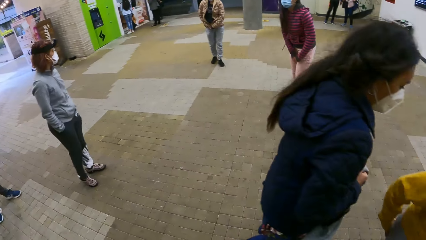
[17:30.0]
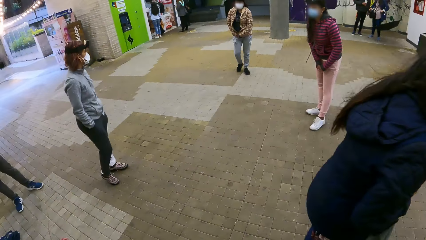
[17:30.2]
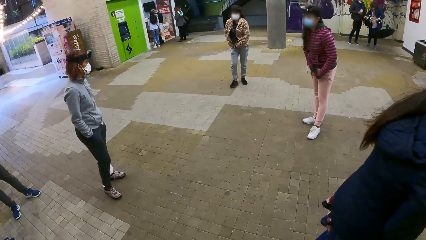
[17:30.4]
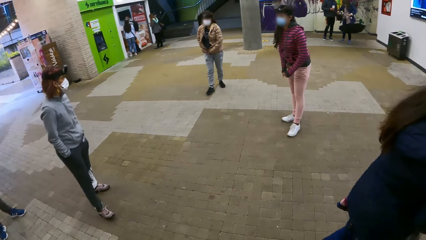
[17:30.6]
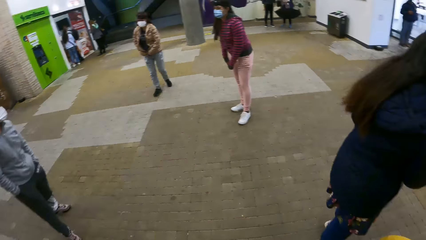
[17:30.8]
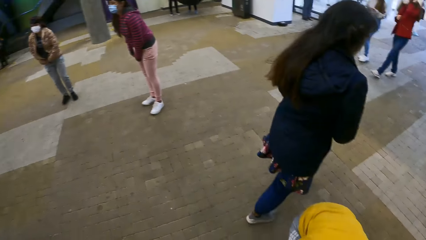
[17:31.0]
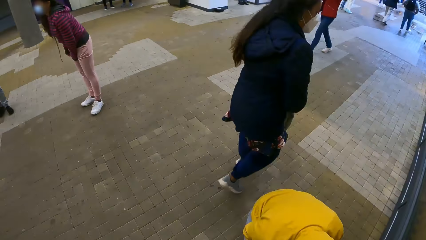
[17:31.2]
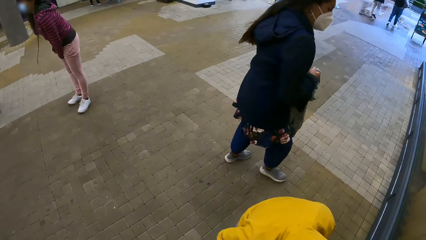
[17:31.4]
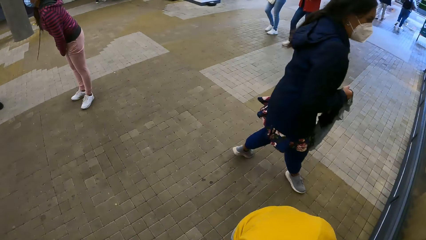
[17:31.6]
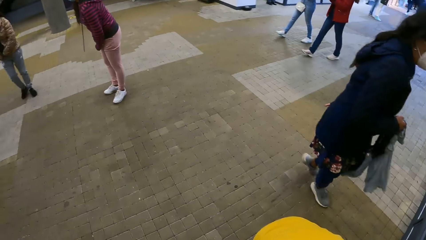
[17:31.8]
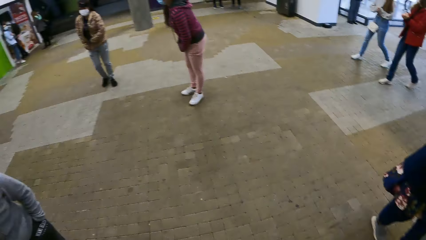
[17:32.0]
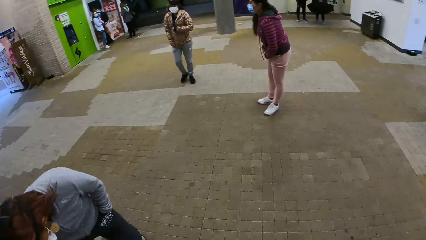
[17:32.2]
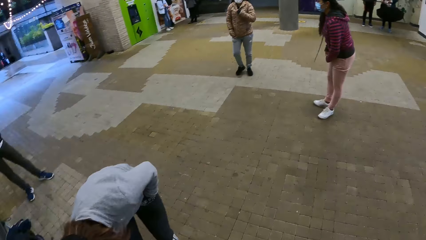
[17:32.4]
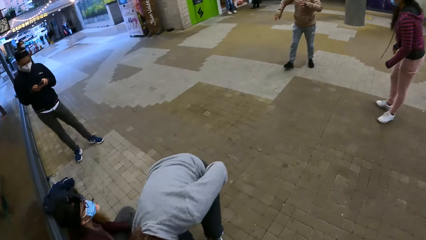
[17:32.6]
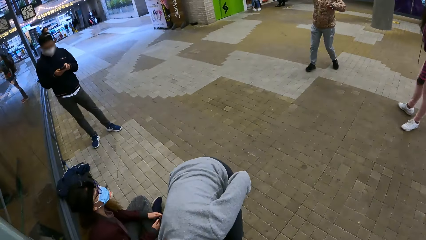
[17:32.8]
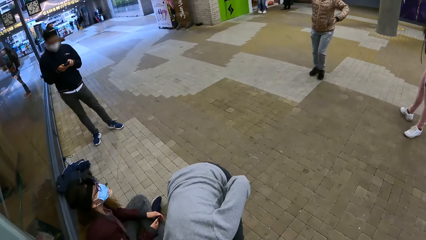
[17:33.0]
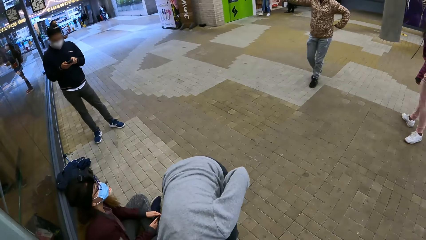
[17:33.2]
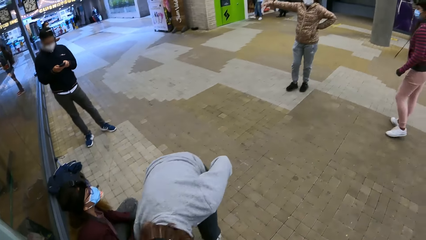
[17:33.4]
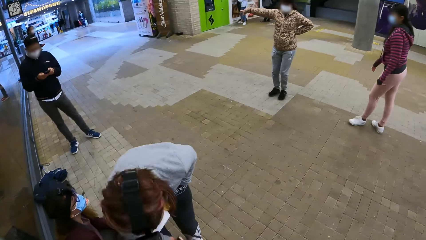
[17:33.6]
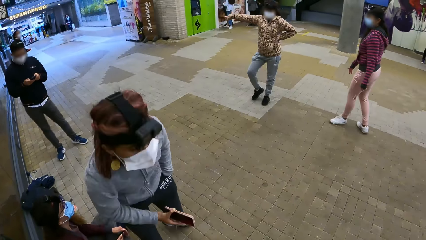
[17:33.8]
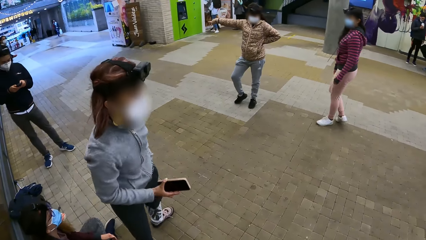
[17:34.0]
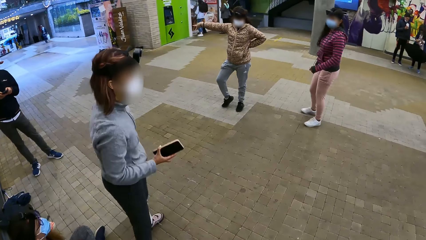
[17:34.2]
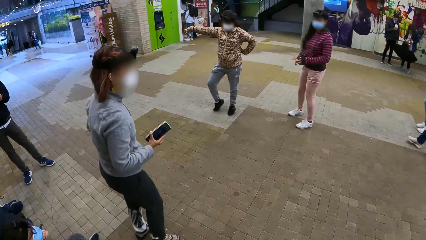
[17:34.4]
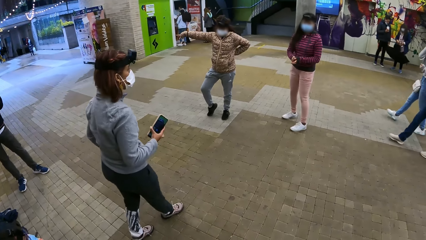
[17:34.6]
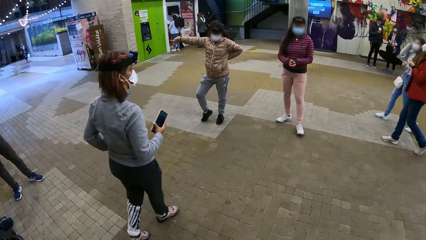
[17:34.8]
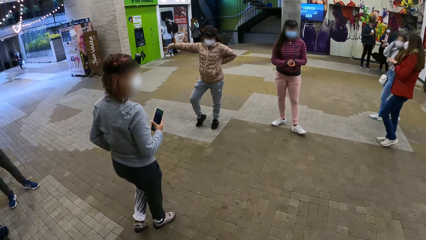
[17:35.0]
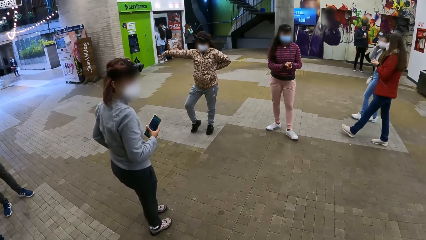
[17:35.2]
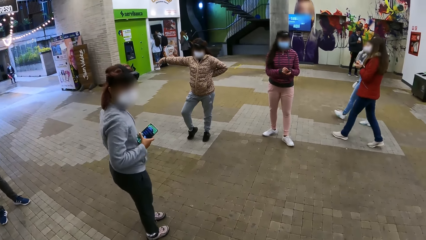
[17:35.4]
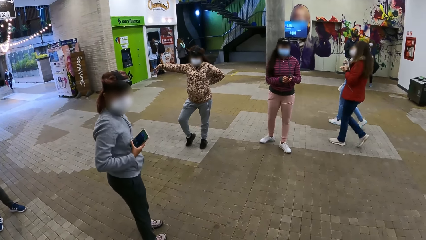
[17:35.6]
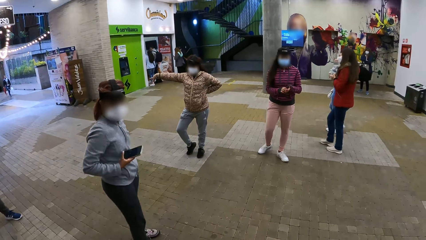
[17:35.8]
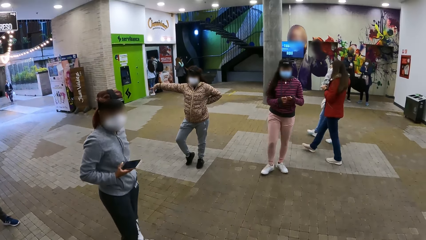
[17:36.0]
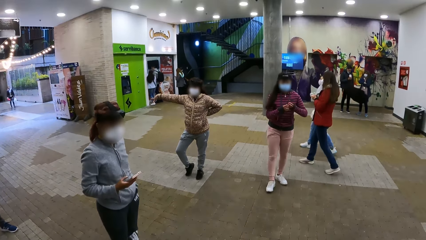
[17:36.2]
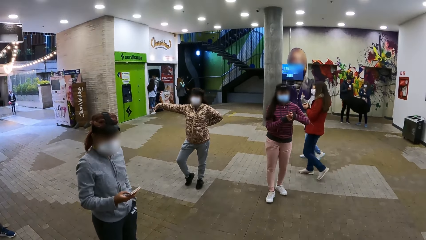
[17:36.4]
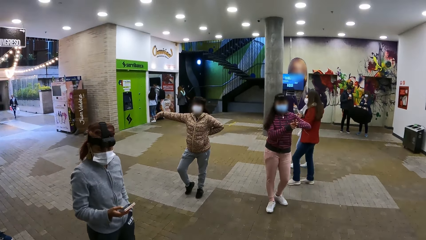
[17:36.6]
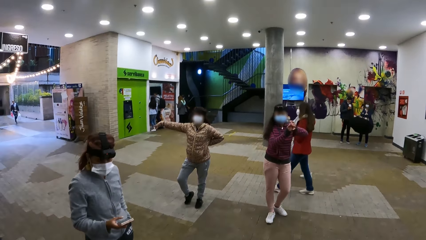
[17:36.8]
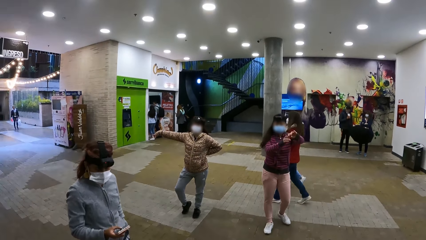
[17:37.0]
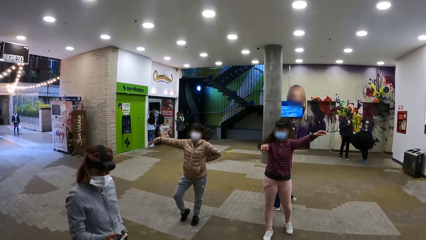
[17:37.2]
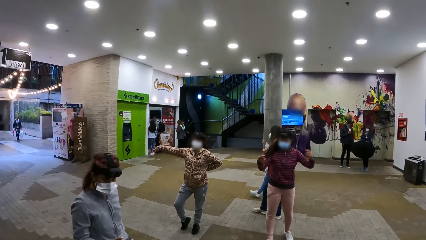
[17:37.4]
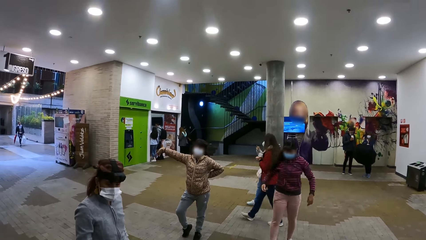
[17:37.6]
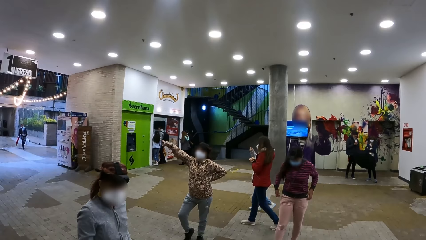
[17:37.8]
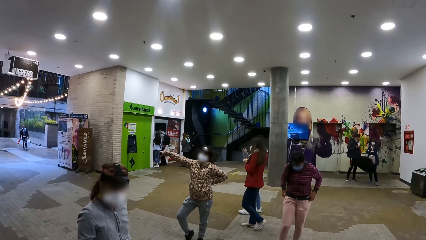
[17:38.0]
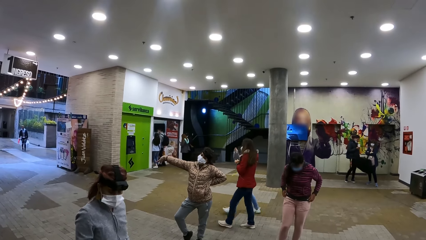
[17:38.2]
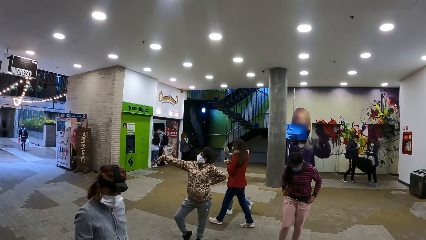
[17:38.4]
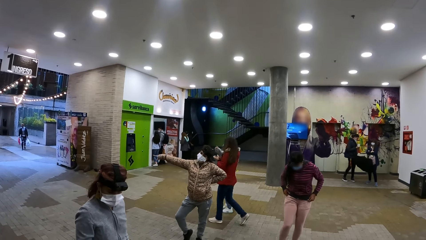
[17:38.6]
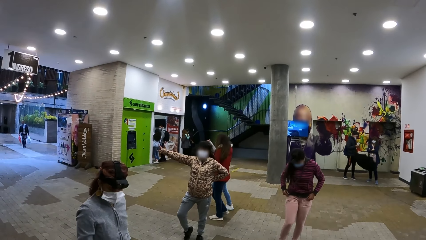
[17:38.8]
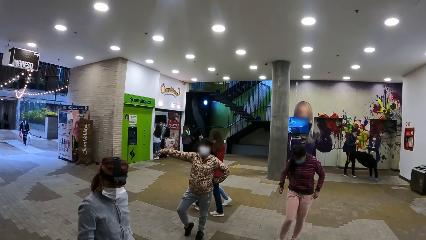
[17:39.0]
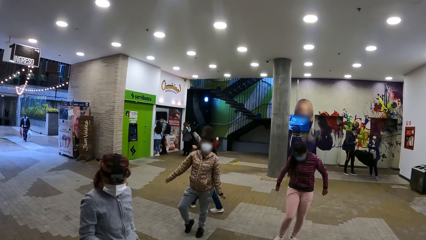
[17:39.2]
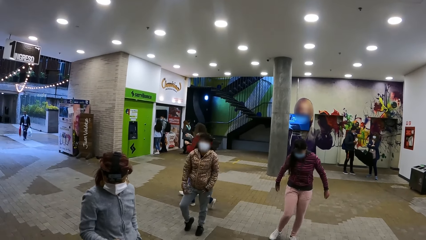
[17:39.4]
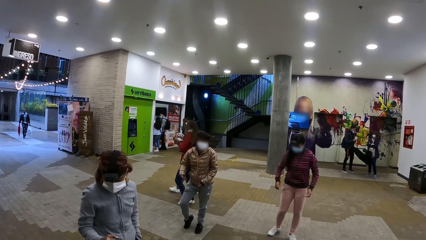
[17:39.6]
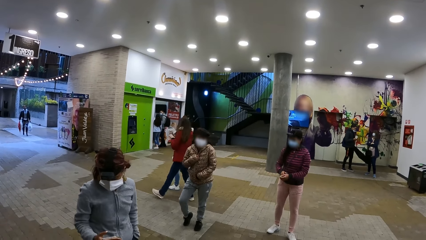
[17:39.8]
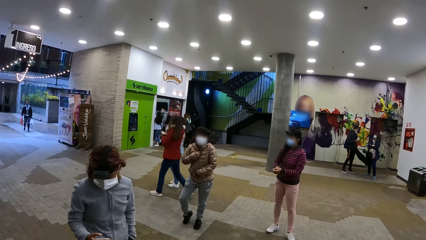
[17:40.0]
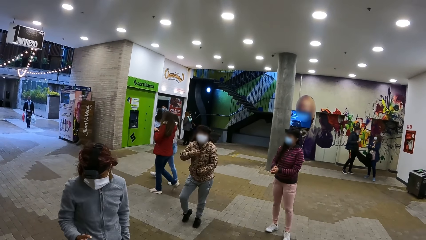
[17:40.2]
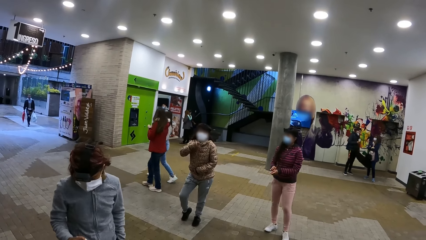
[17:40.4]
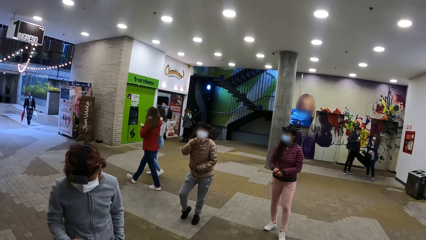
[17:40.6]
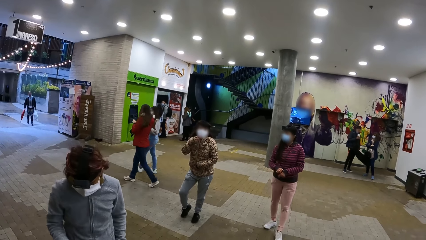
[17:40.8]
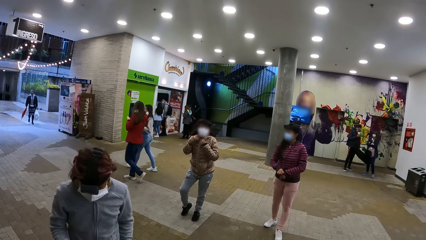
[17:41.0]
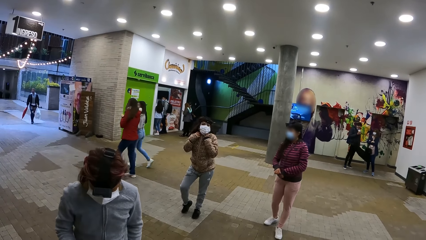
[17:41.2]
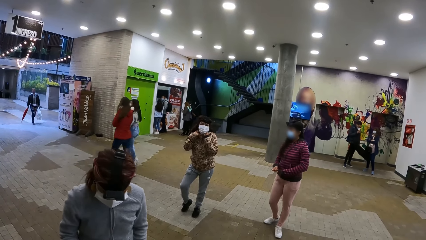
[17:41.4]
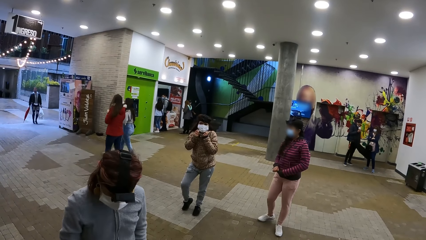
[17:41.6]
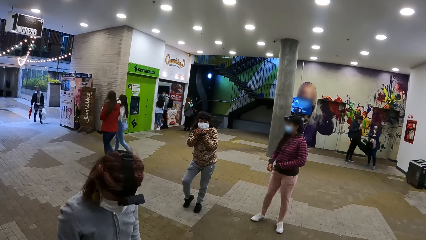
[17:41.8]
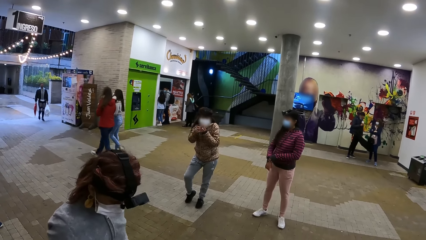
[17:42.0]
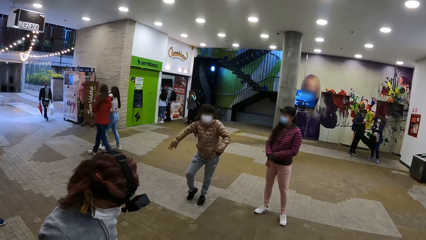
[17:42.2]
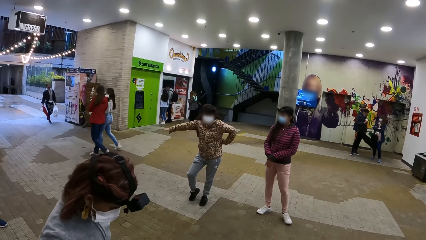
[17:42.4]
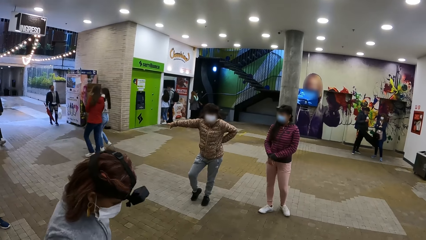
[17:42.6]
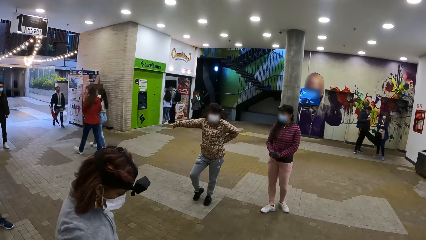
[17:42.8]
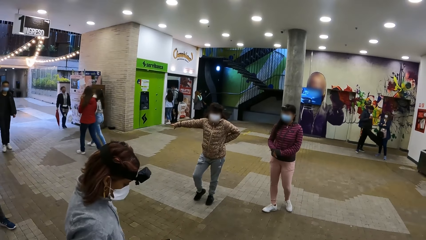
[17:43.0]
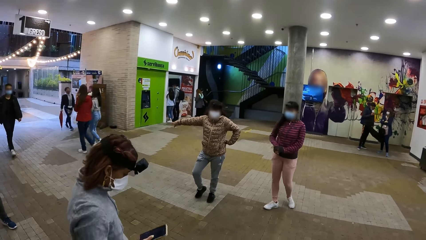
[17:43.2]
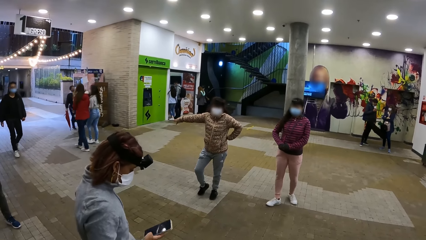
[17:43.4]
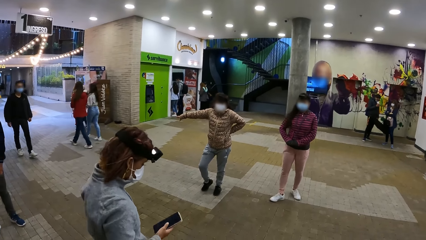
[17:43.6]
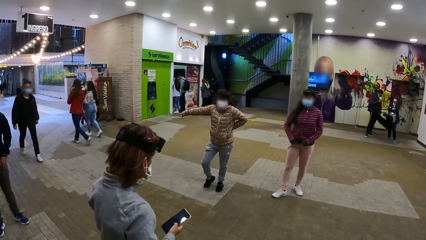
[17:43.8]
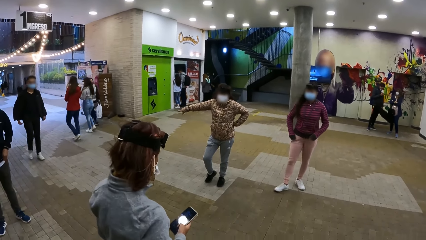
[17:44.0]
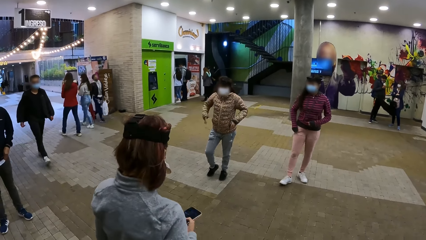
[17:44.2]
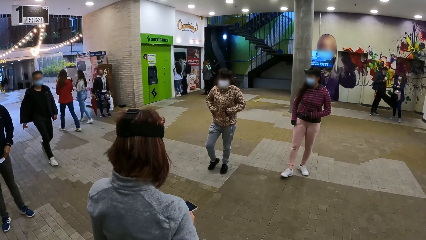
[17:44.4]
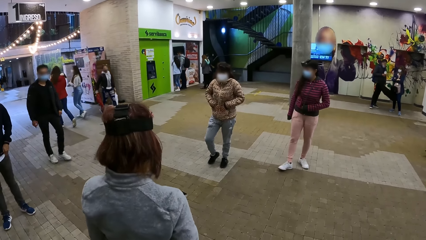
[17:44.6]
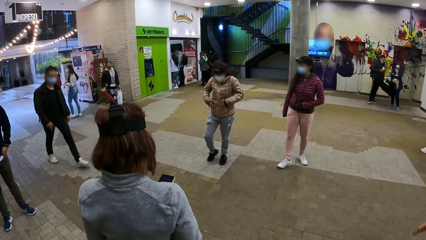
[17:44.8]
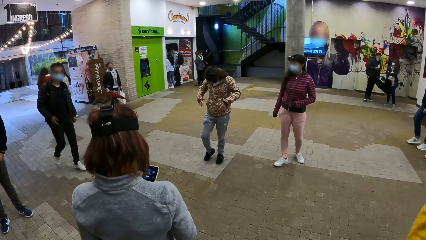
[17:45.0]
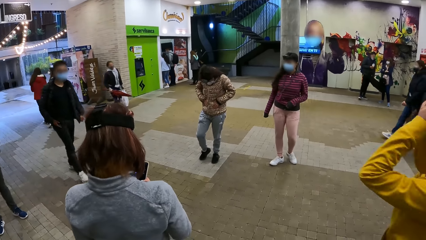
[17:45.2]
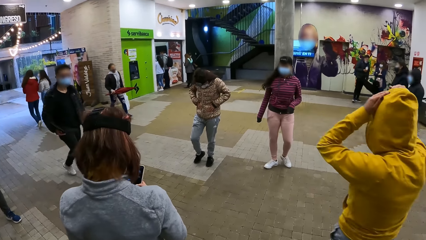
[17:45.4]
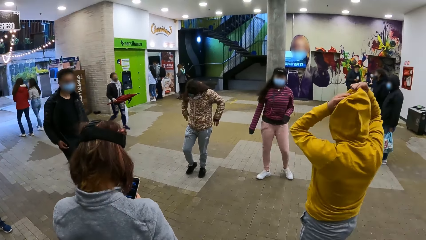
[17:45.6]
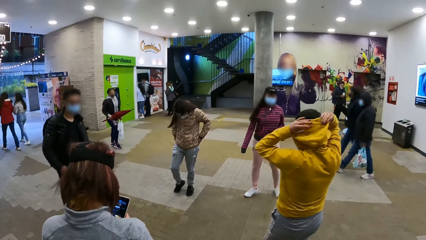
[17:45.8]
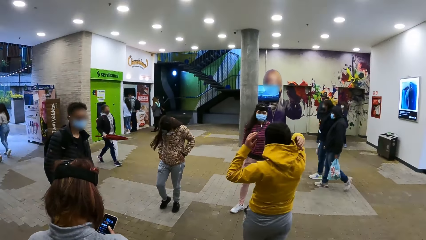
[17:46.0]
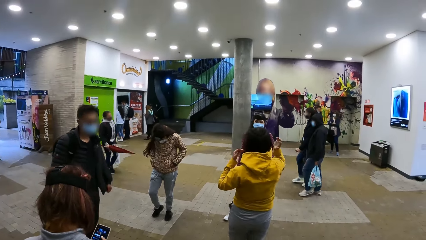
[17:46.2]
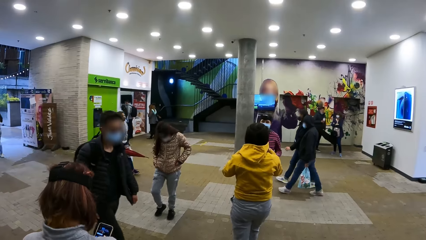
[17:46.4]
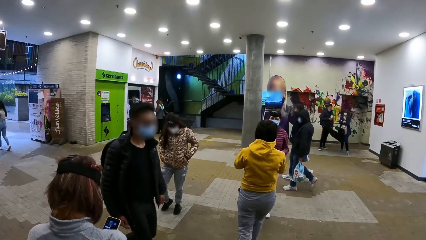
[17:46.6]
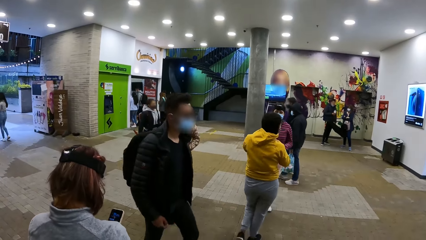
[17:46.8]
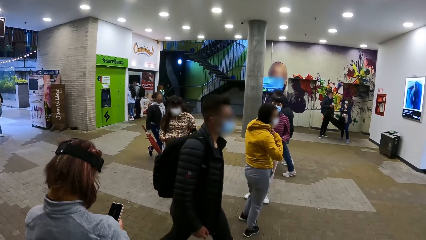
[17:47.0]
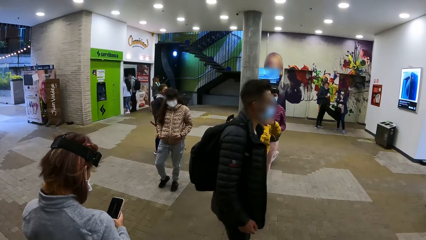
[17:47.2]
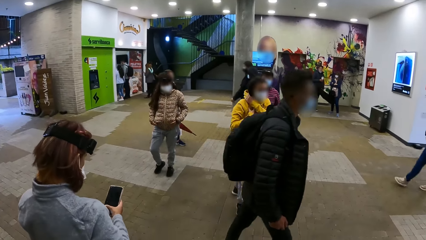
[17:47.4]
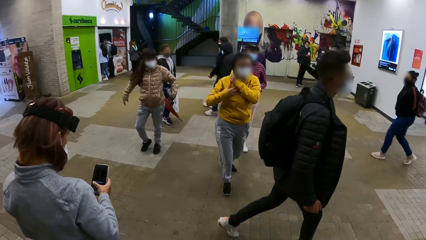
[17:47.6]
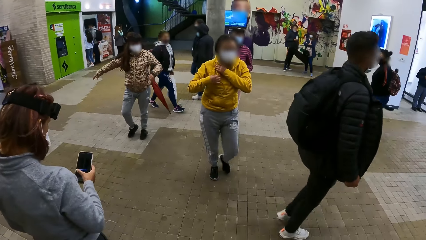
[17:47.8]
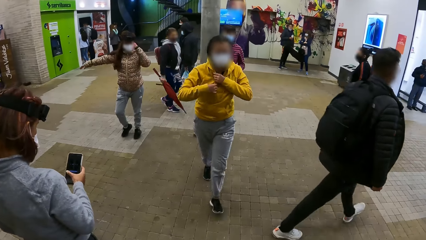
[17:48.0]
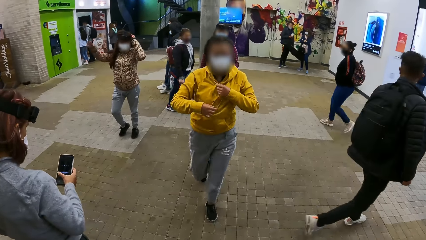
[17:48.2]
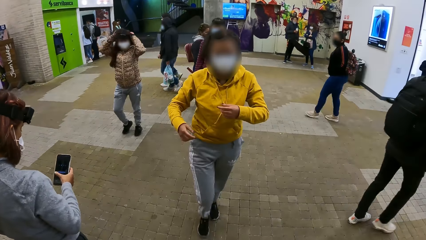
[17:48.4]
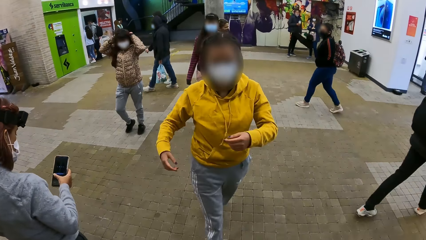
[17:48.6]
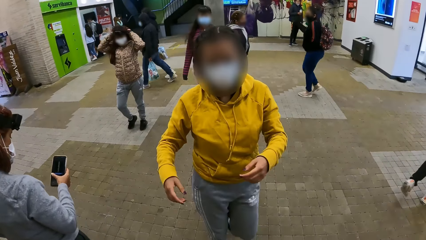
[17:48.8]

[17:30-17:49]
A person walks on the floor. The camera wearer looks around. Another person zips her jacket. The second person dances on the floor. The first person picks up a phone, walks on the floor, and uses the phone. The camera wearer looks around. Another person walks on the floor.
